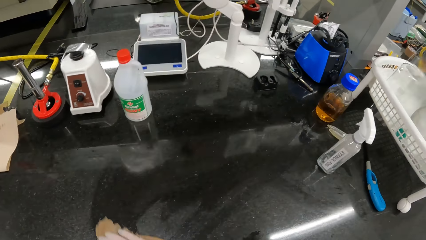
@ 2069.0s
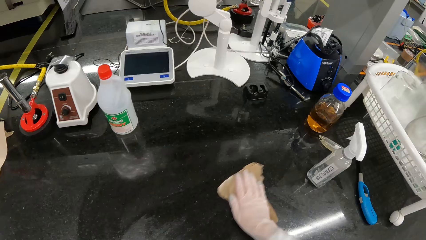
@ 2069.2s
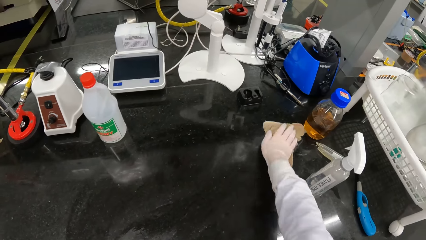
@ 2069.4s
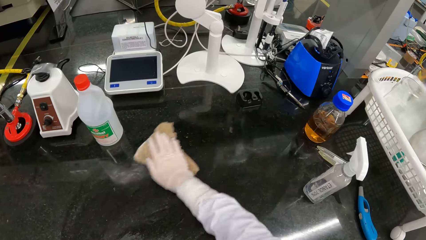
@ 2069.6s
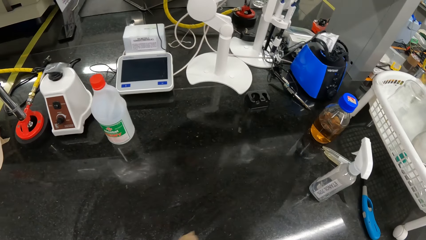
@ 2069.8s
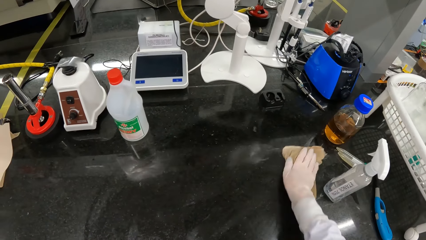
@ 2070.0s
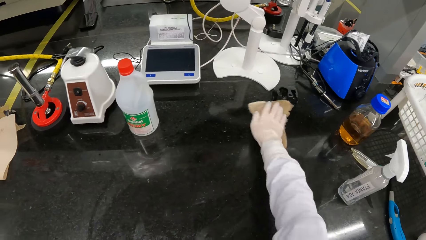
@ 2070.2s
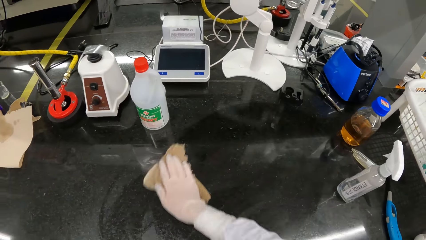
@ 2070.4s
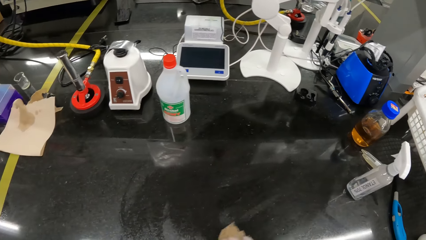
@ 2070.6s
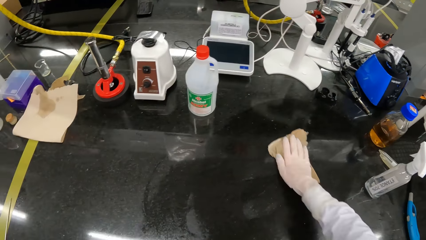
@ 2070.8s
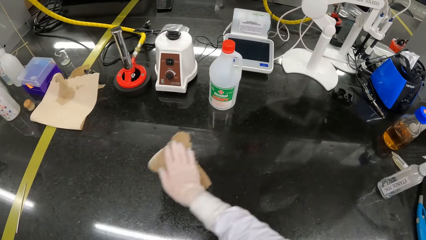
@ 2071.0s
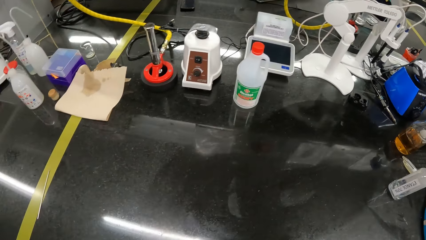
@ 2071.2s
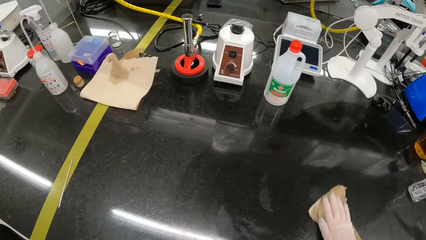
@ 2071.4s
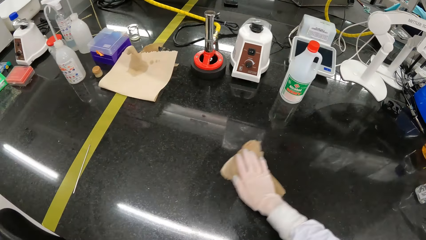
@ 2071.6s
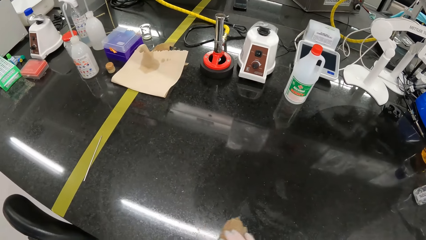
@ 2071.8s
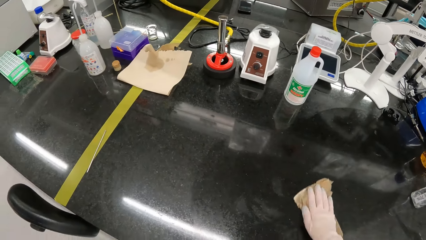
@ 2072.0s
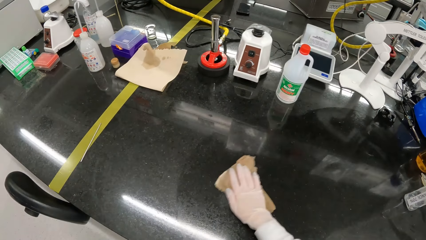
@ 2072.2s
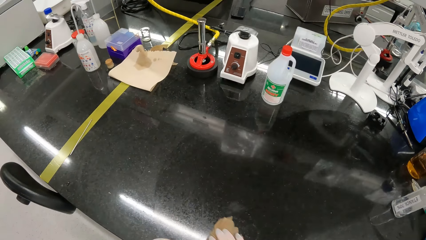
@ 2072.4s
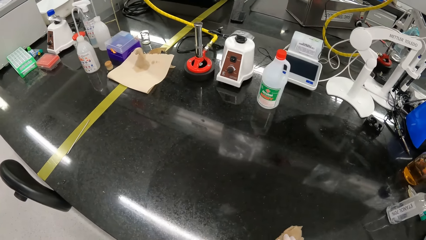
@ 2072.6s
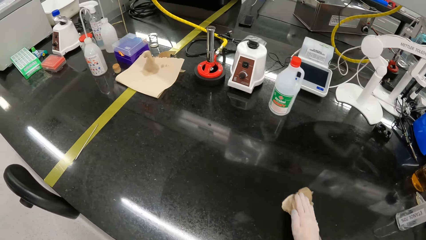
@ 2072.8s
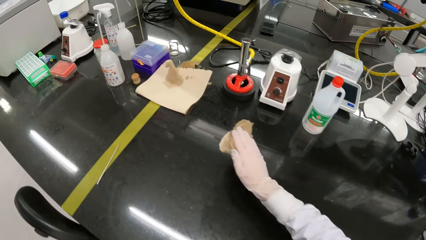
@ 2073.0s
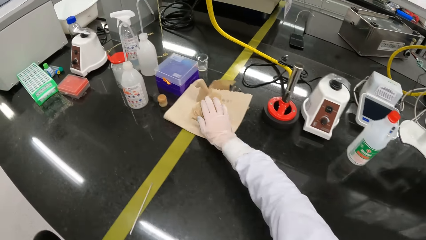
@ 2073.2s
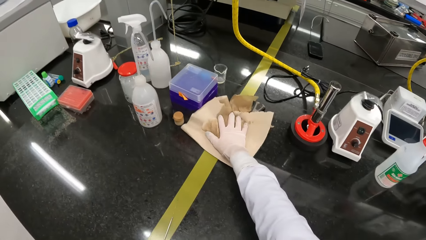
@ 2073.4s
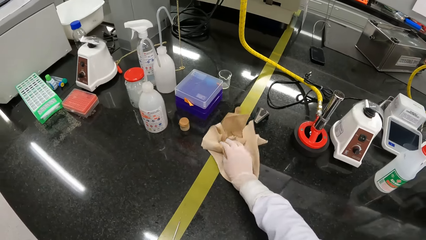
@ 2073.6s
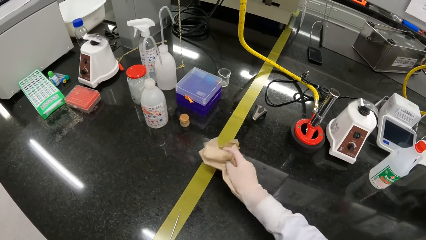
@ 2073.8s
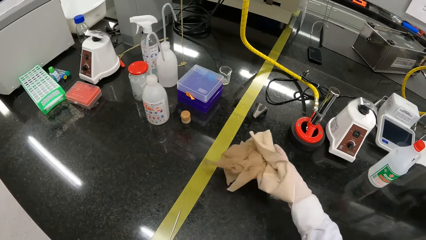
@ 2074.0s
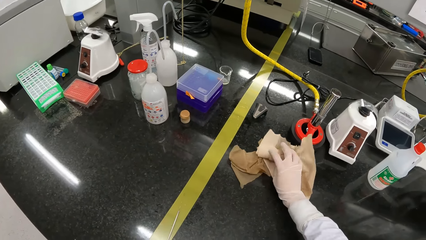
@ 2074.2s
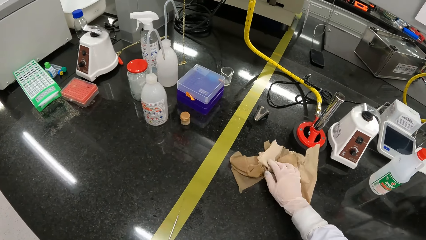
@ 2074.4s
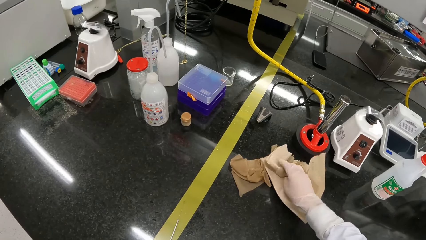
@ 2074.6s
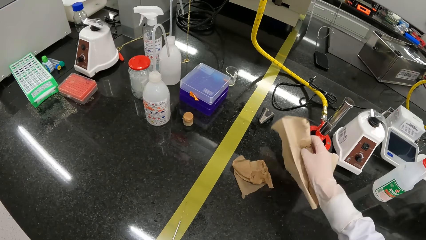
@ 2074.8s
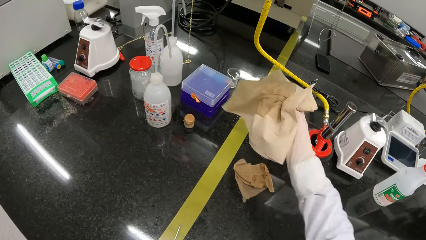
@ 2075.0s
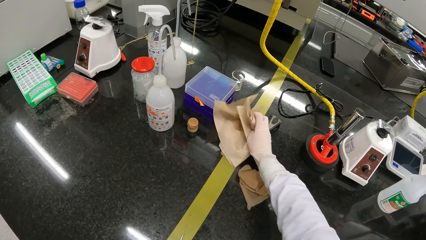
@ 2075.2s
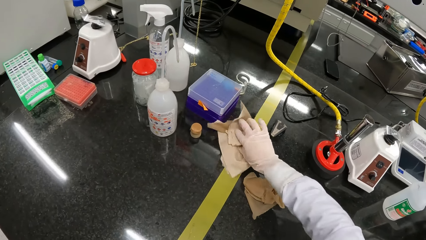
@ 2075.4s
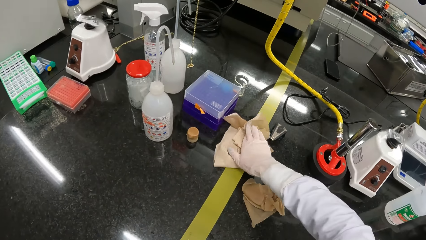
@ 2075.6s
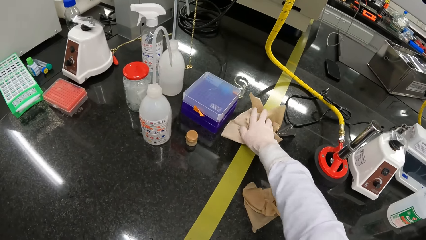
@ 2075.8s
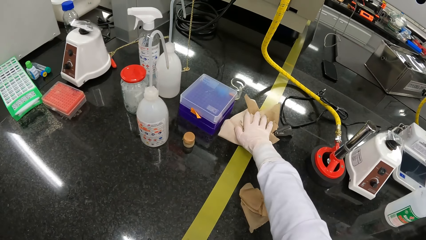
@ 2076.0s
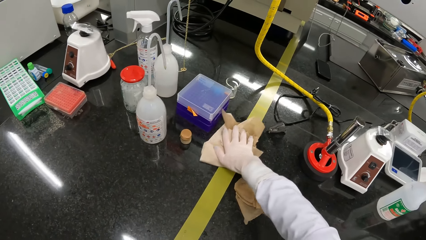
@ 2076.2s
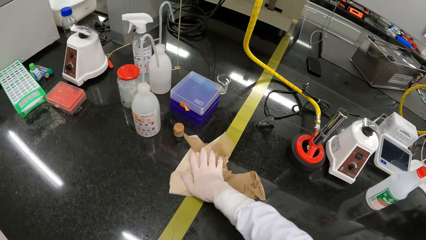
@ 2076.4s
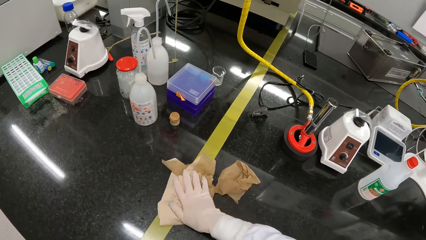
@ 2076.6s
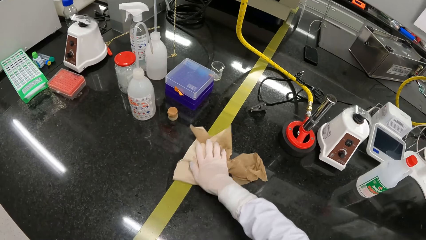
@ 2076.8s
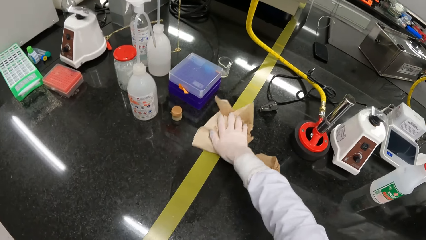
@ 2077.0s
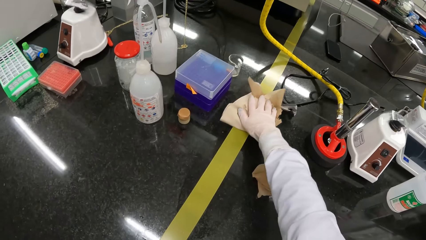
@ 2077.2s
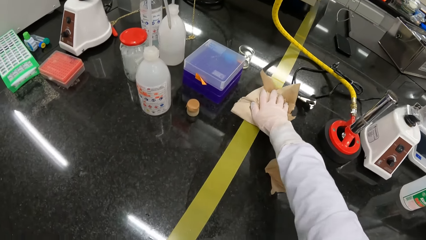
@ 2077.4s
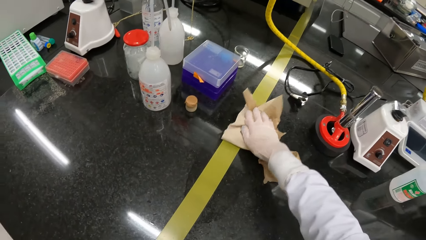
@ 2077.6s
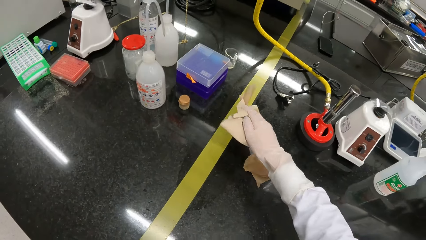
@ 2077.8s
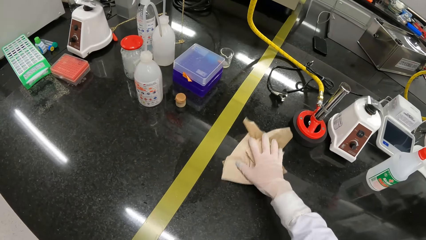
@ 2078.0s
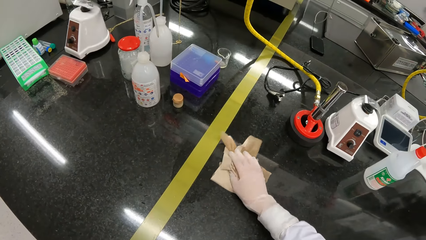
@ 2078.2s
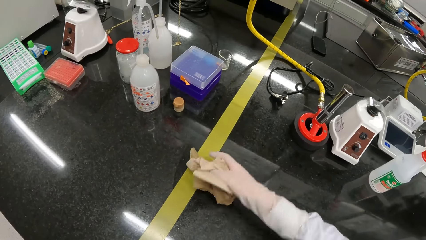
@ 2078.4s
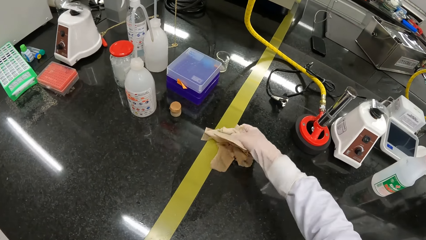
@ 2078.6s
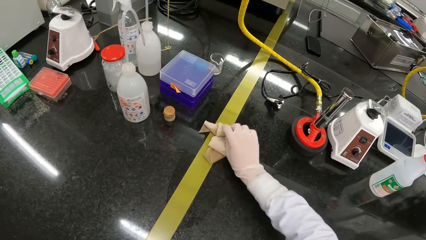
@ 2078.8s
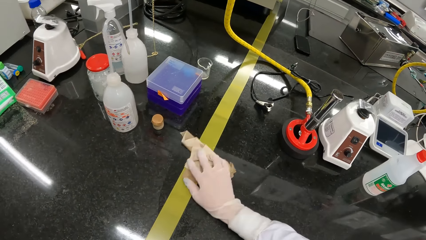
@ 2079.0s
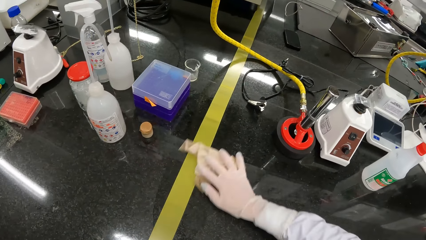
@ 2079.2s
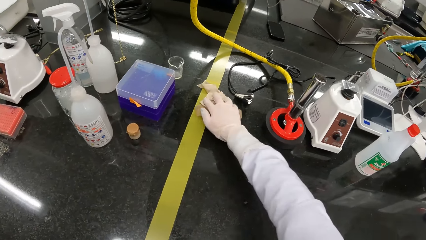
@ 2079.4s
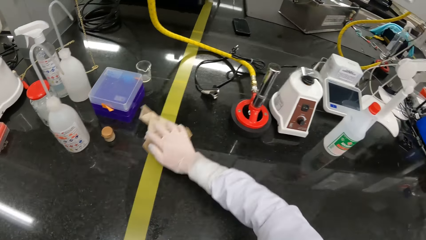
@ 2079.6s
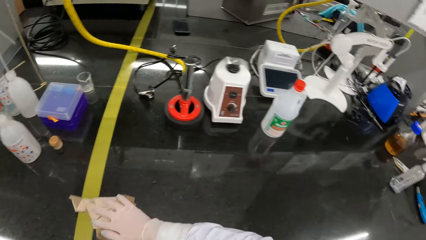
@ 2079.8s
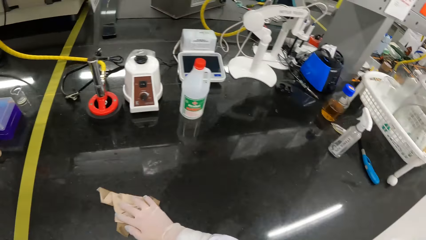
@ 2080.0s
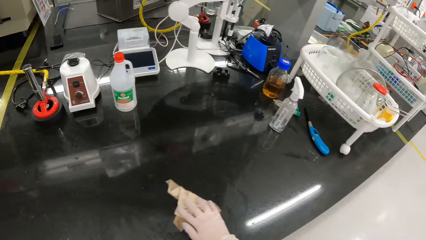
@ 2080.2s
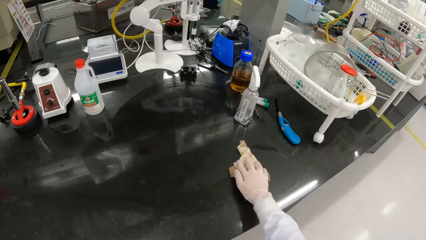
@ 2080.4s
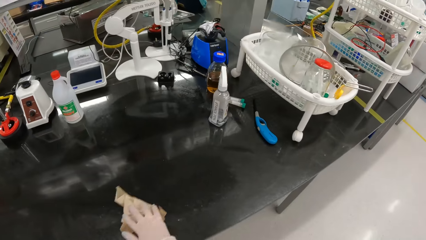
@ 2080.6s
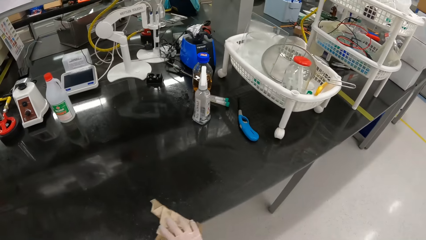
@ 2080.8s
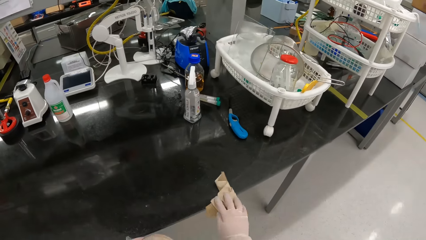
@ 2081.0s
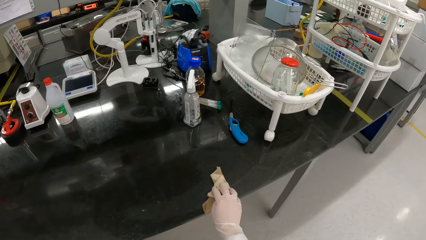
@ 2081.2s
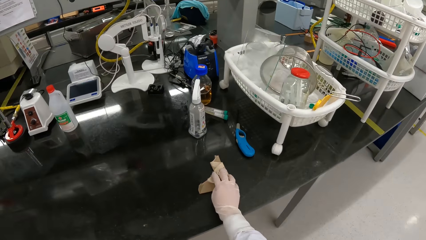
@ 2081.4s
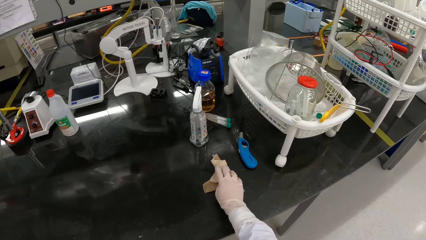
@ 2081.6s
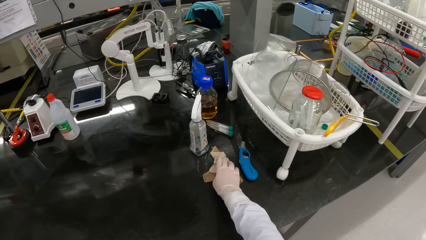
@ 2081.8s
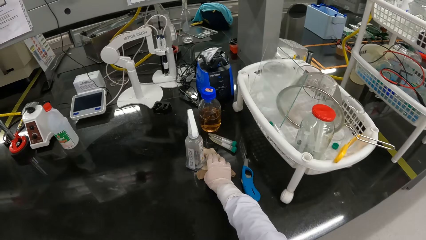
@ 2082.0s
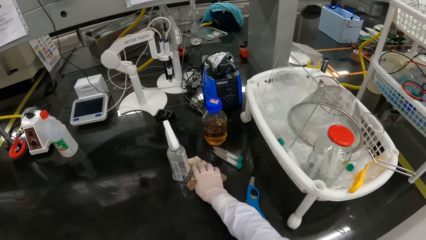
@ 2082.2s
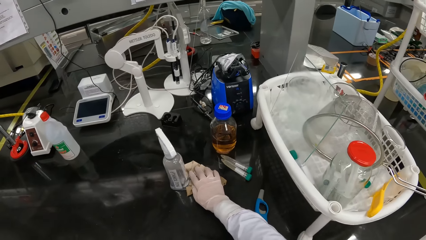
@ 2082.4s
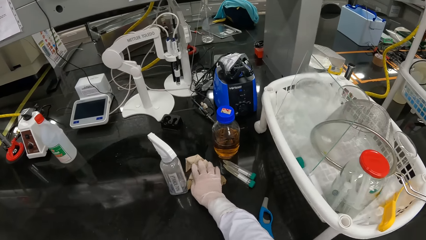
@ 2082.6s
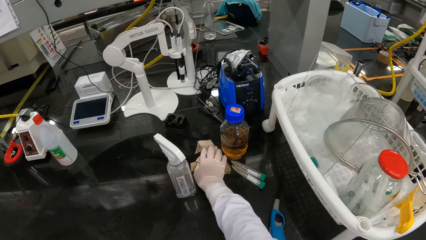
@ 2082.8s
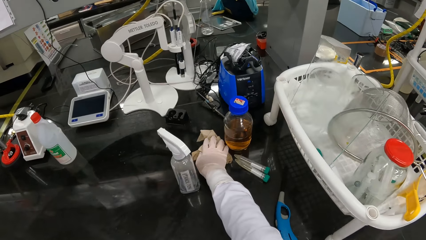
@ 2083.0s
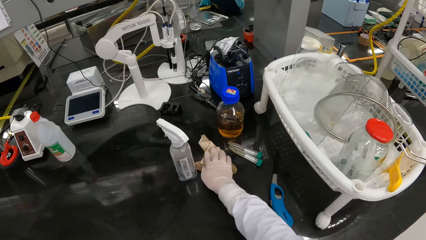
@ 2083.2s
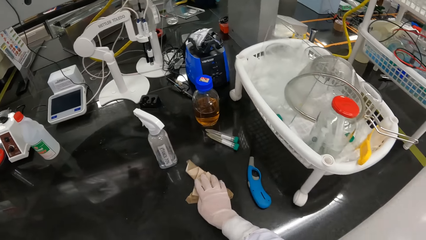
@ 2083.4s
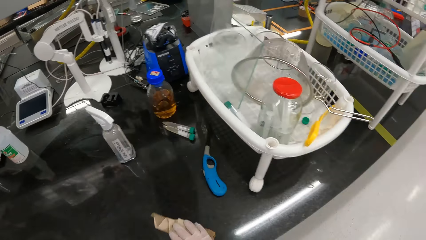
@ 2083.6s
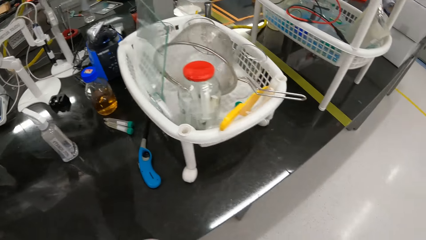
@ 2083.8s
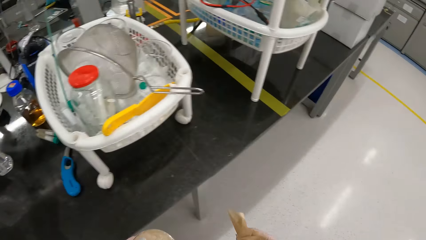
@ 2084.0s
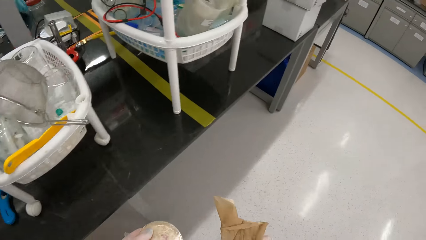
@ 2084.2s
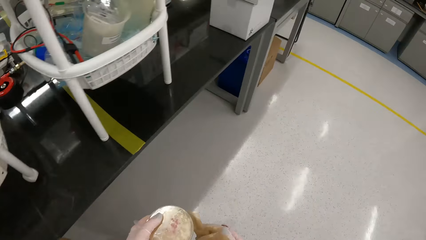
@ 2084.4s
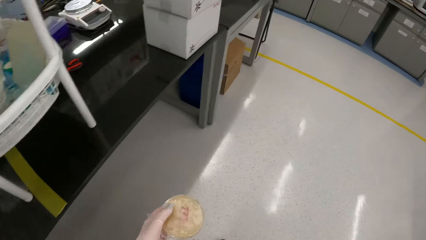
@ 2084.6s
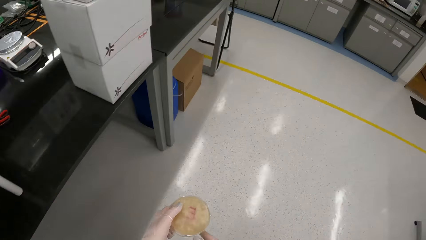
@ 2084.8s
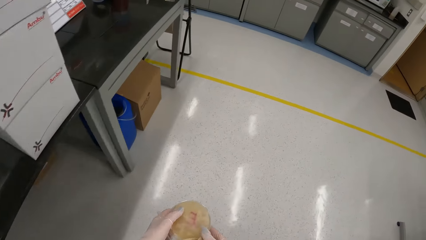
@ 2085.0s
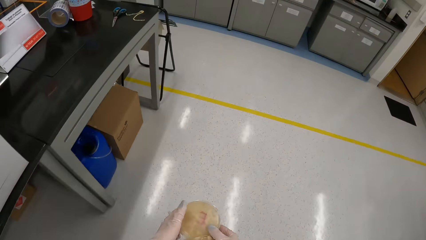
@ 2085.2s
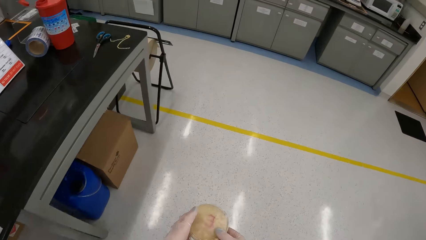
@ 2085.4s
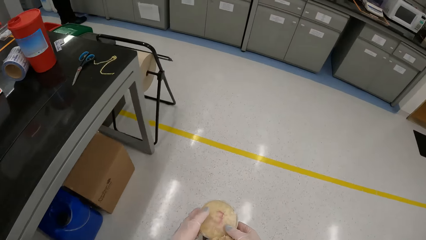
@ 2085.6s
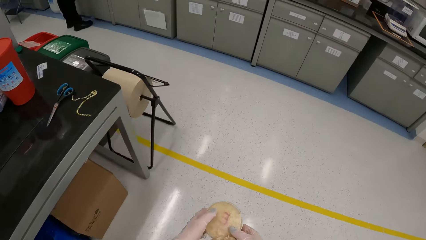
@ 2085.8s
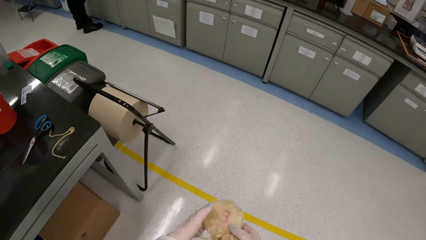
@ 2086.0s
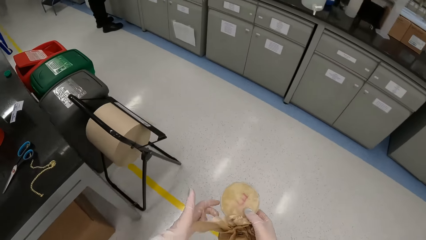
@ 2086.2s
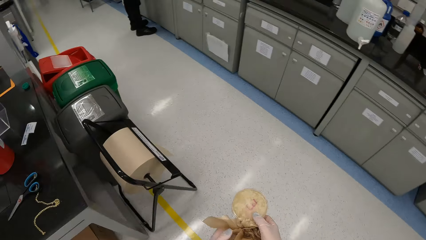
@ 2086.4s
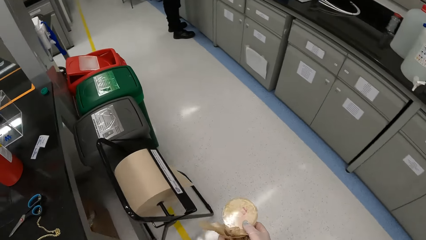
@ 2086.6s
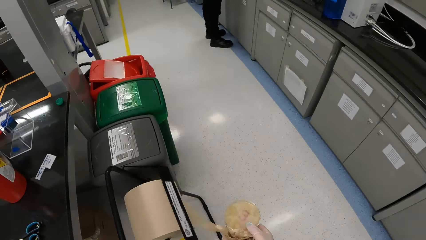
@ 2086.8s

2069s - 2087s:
The camera wearer places the piece of cloth on another piece of cloth with her right gloved hand. She wipes the table with the pieces of cloth in her right gloved hand. She wipes the table with the piece of cloth in her right gloved hand. She wipes the table with the pieces of cloth in her right gloved hand. She walks in the room. She holds the petri dishes with both gloved hands.
